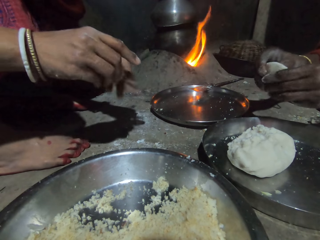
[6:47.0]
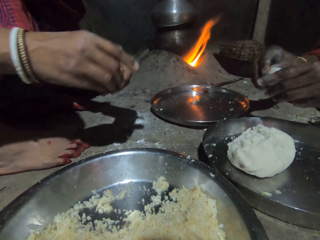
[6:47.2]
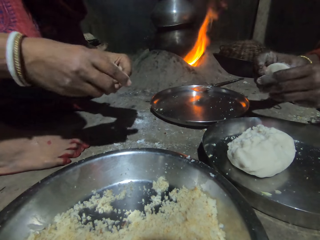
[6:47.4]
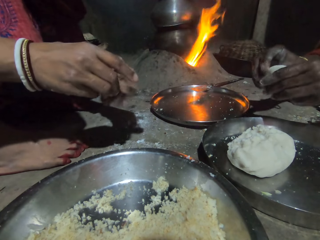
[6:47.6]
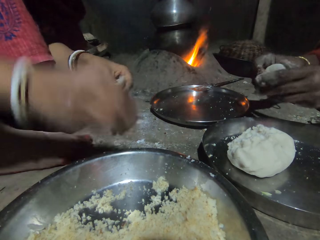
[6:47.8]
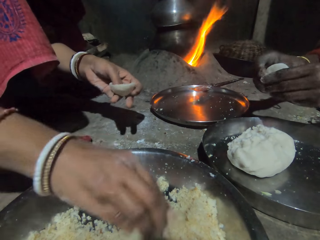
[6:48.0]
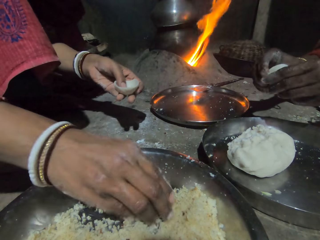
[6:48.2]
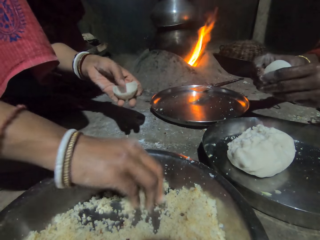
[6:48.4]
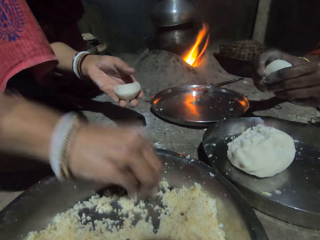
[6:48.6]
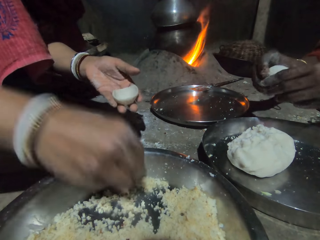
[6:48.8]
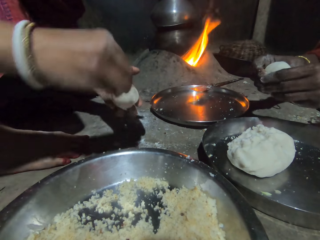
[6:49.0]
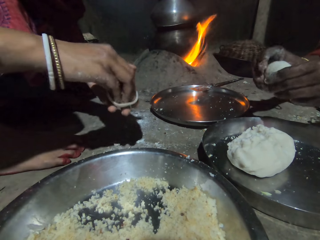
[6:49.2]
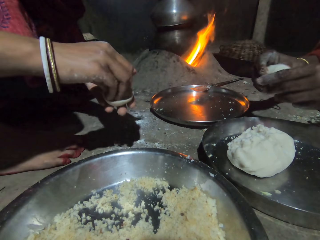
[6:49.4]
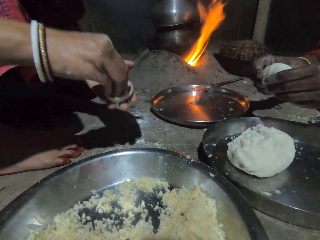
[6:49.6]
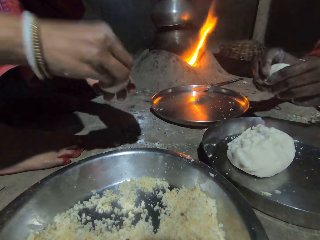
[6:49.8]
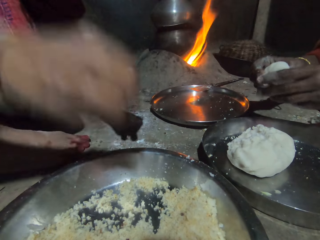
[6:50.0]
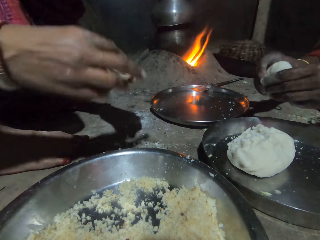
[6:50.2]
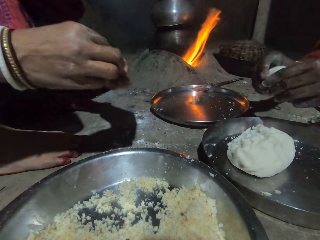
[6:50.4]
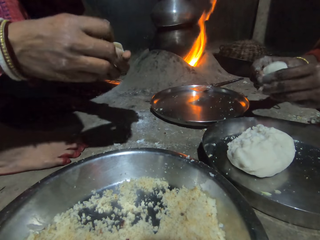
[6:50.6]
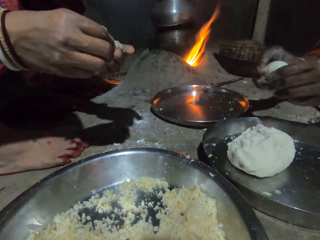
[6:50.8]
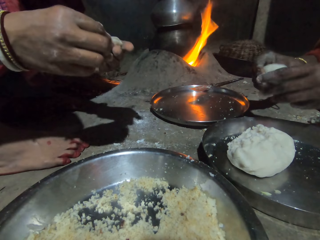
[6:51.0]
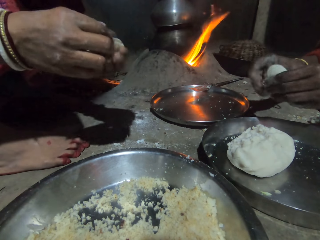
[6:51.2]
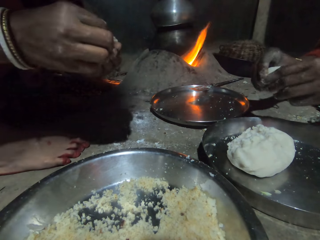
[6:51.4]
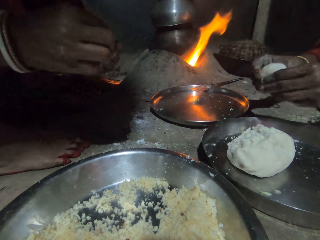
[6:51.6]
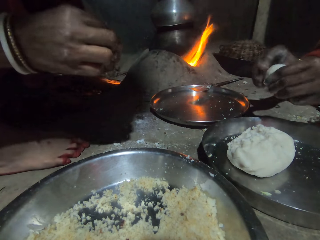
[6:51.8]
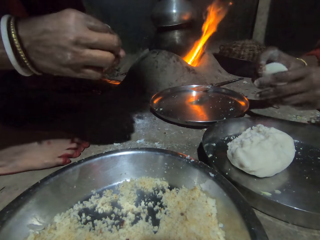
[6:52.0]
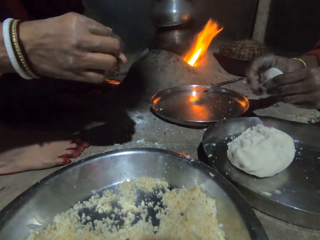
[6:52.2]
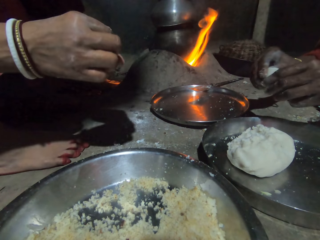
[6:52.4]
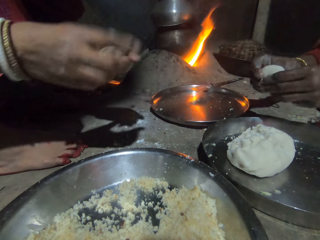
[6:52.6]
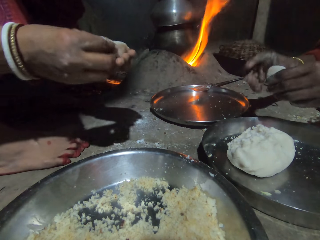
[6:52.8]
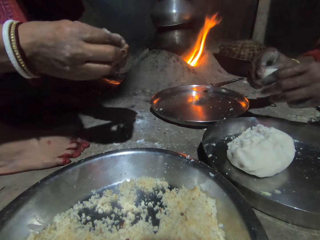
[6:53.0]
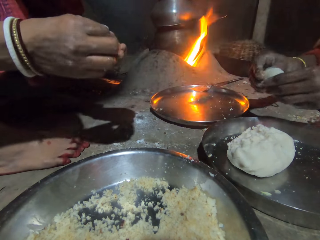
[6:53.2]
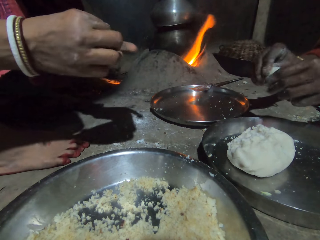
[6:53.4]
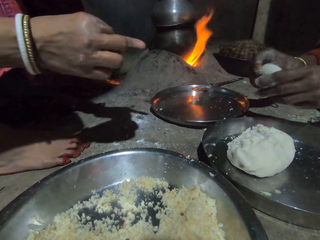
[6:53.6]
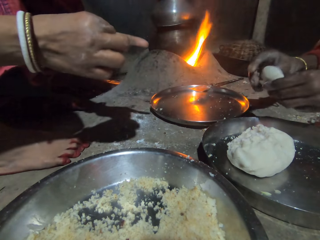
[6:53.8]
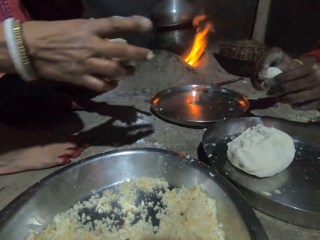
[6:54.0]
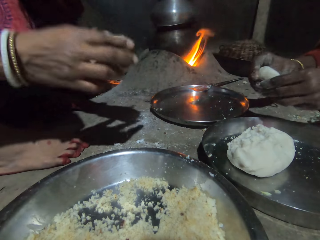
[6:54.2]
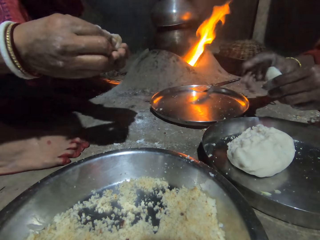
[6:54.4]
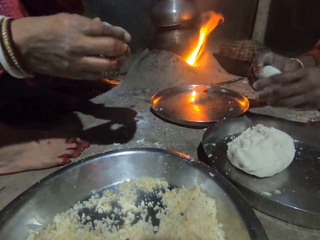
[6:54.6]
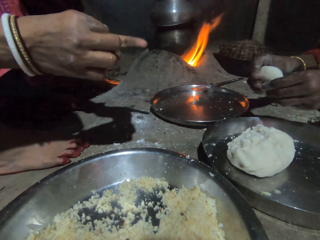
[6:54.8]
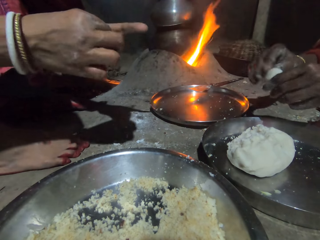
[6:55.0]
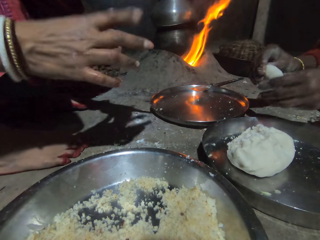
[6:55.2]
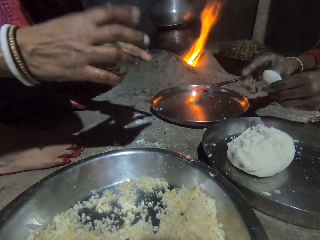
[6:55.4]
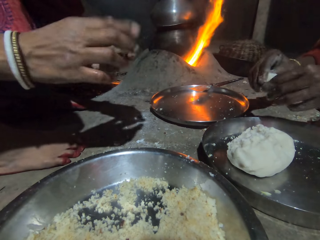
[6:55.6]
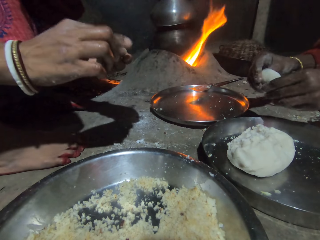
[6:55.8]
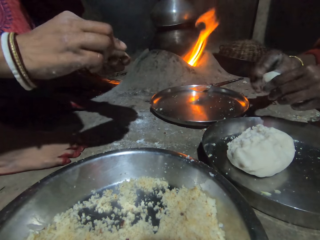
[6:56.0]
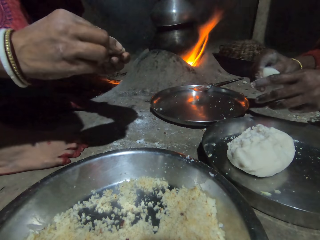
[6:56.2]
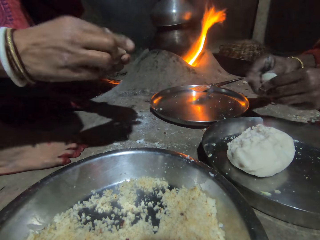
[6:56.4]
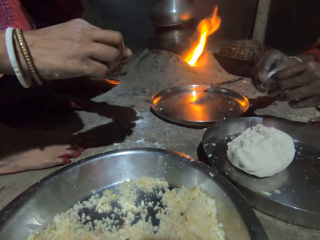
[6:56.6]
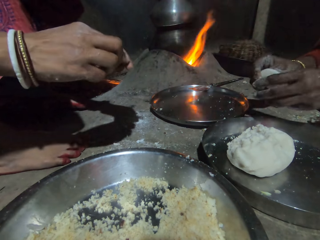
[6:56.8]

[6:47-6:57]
A woman scoops rice. The woman puts the rice in the dough shape. The woman drops rice in the basin and wraps the rice with a dough piece. The woman folds the dough.

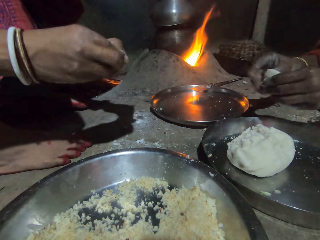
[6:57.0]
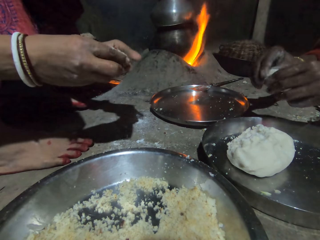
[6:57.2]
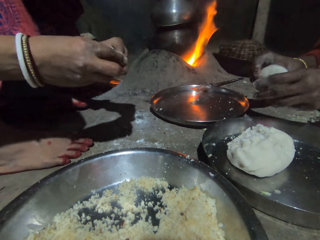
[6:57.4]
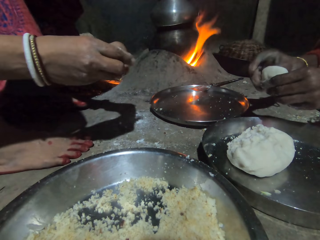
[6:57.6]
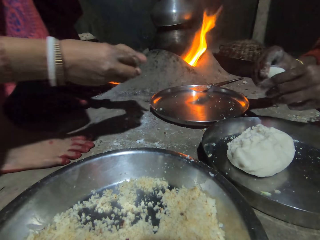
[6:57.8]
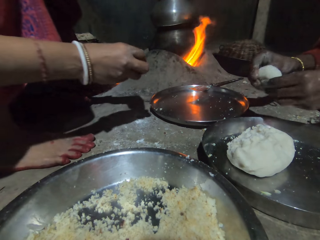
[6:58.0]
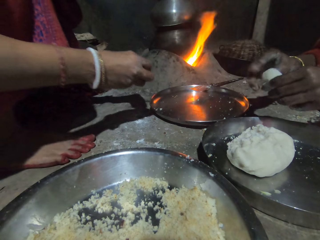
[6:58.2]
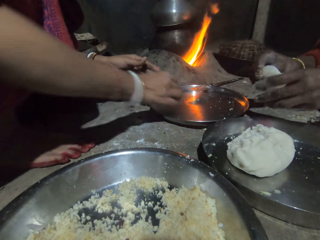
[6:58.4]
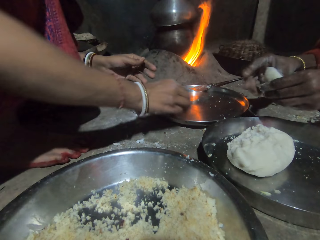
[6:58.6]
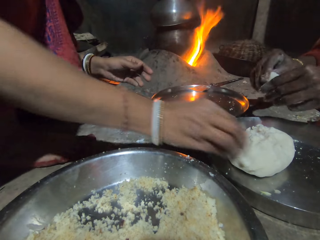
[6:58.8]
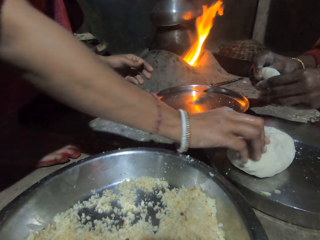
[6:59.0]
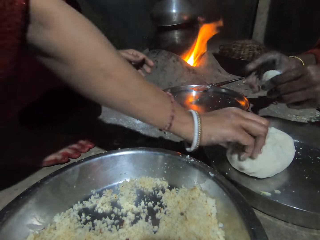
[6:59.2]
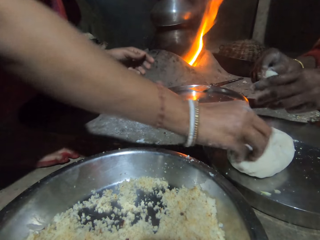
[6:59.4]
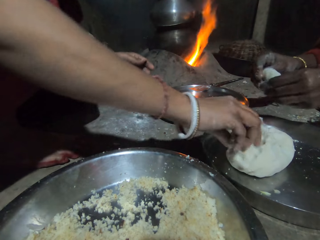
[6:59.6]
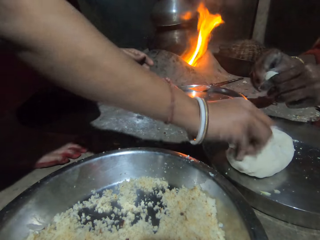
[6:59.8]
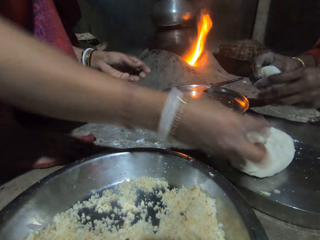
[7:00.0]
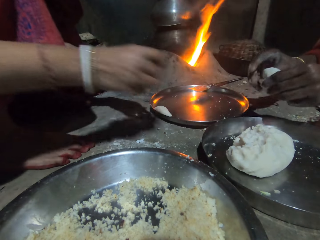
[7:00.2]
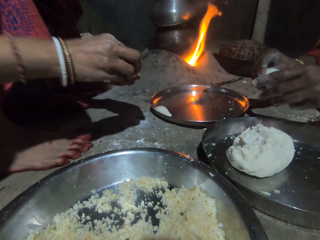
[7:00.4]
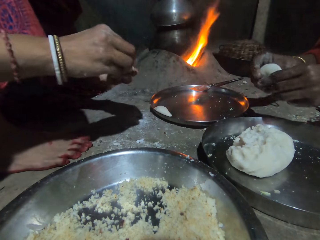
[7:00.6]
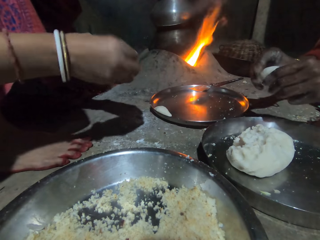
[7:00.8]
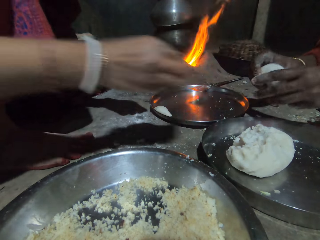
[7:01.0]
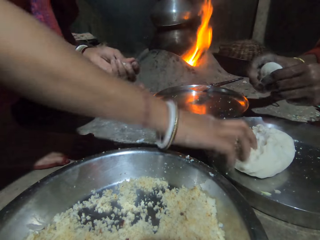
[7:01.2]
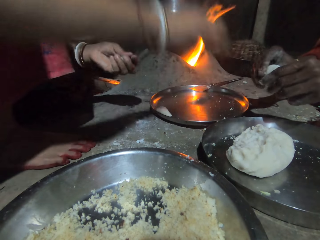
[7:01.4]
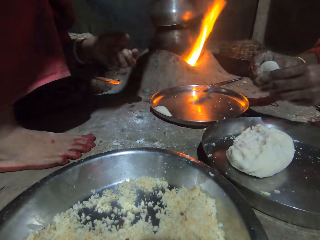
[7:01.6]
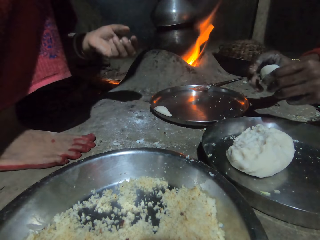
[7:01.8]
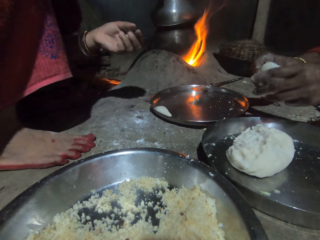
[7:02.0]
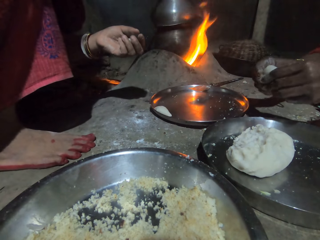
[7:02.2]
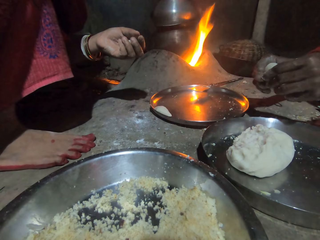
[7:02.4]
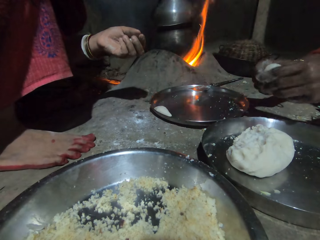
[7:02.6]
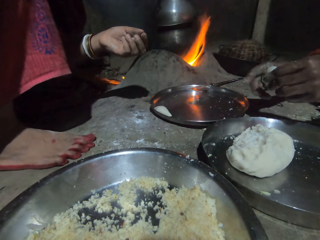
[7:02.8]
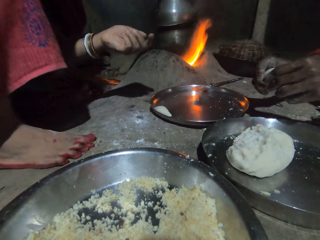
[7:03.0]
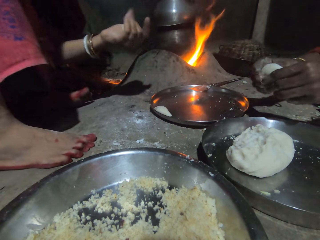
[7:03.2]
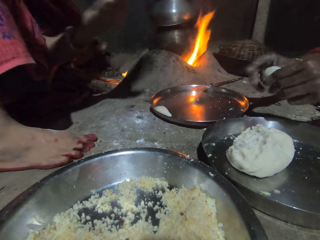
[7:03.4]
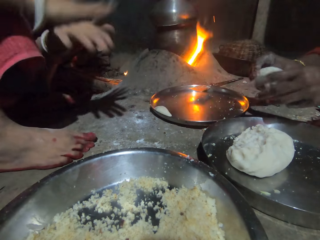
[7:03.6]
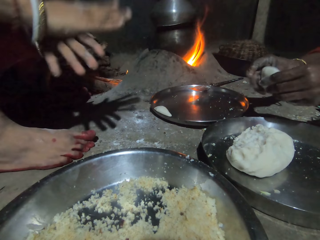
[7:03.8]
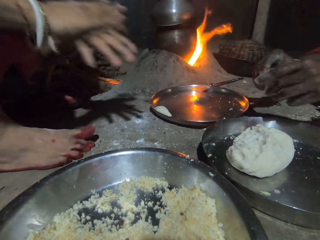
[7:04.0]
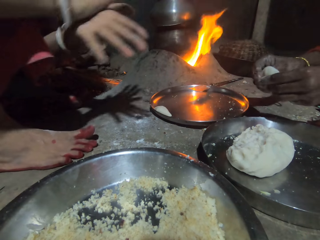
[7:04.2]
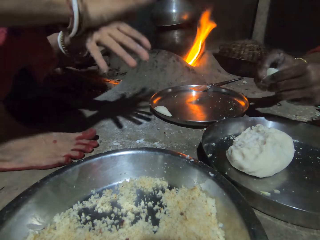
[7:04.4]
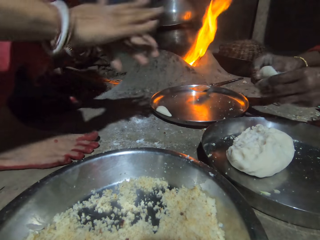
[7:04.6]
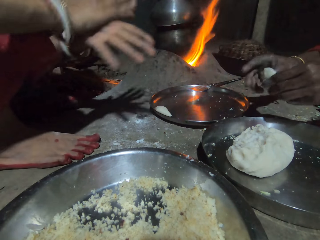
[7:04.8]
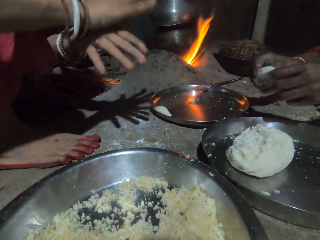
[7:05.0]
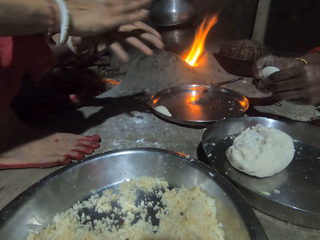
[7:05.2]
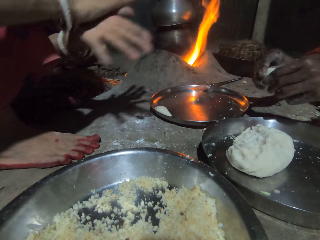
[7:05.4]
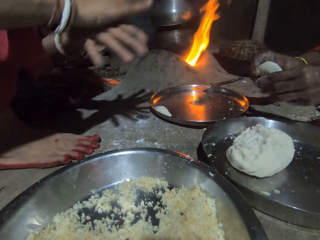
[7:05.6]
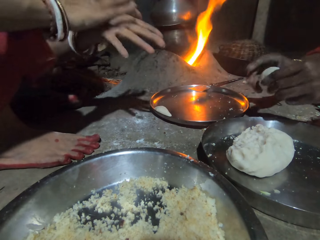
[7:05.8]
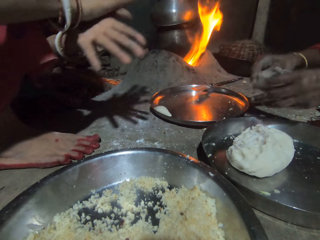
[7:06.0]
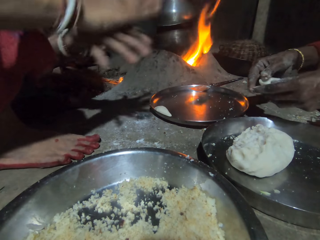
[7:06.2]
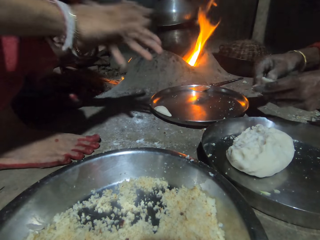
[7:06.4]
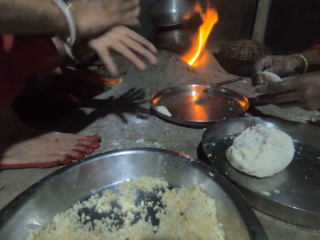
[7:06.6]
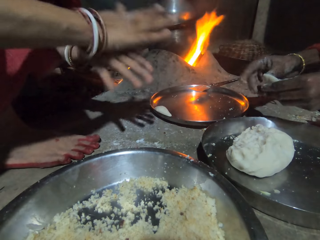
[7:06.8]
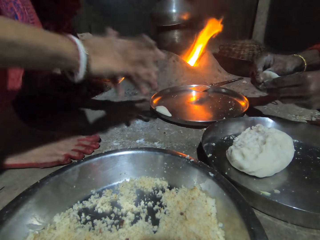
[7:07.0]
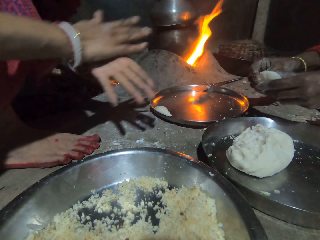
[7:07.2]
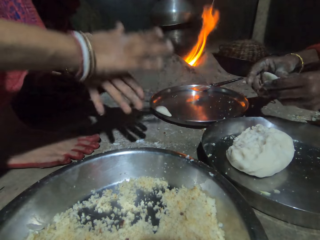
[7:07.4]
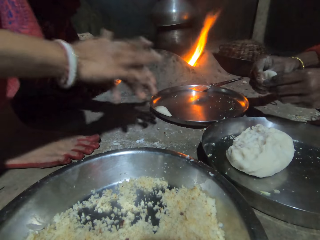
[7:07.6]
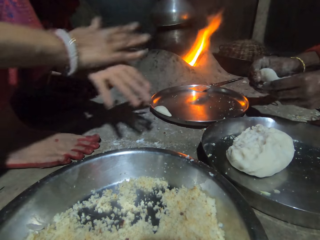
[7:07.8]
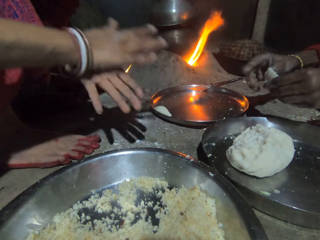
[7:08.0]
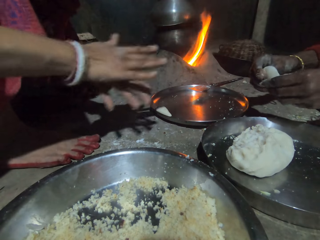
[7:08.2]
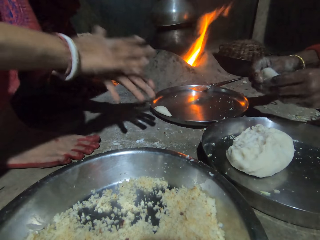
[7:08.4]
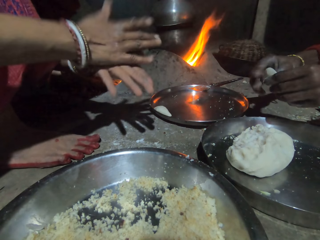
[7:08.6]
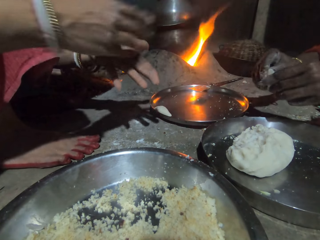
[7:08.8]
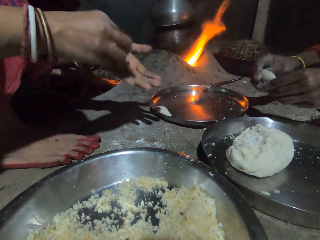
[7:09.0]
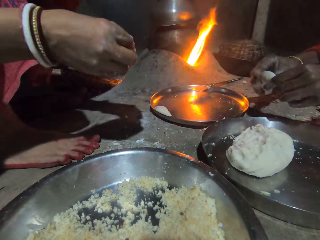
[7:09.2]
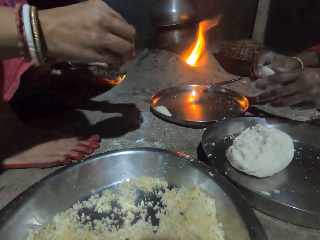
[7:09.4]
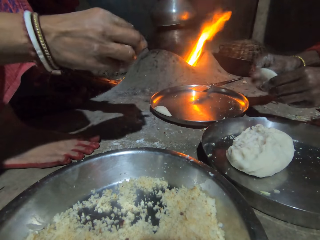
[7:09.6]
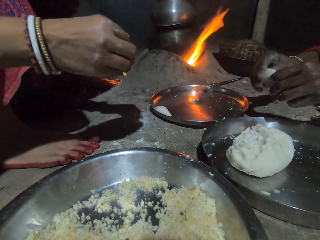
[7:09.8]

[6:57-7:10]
A woman puts wrapped dough in the tray. The woman scoops dough, cuts the dough, and kneads the dough. The woman drops a dough piece on the dough. The woman kneads the dough piece and rolls the dough.
